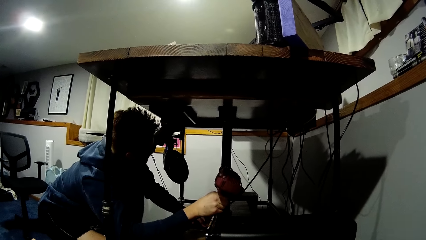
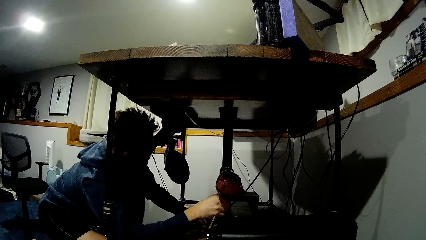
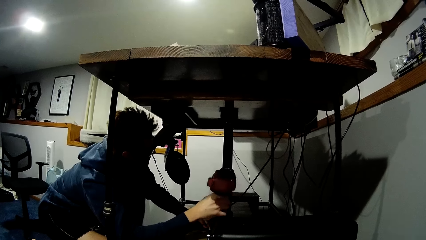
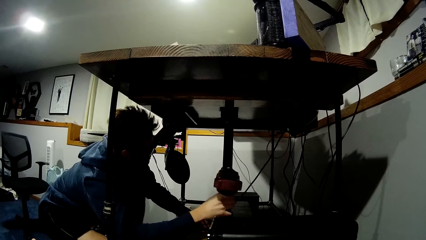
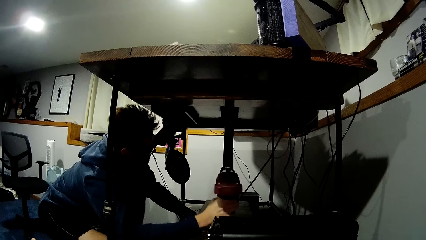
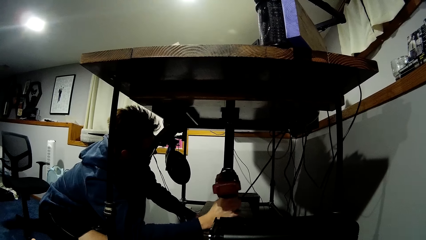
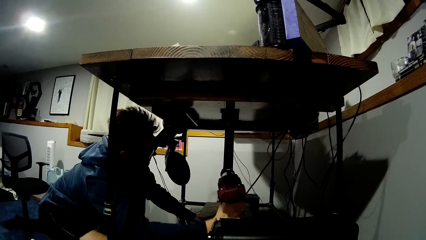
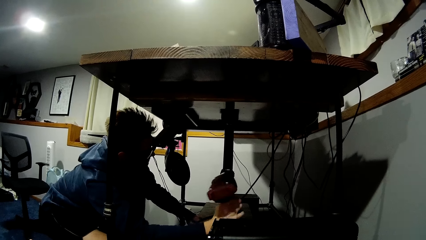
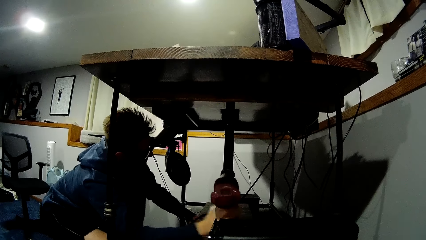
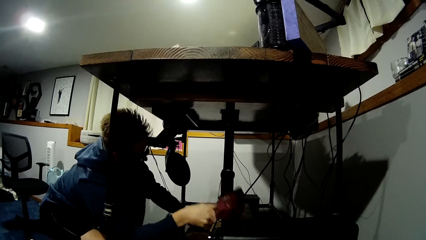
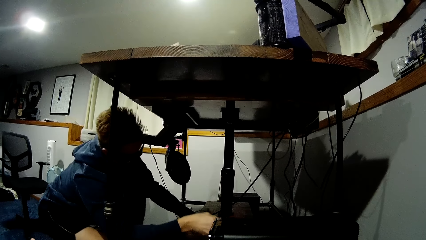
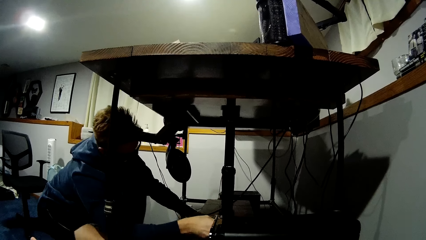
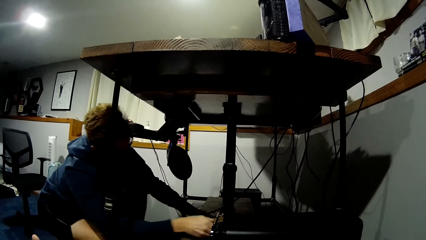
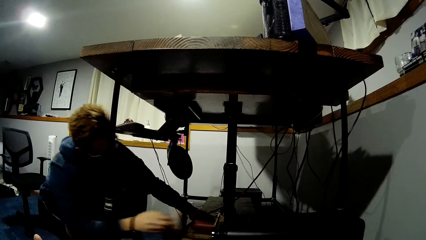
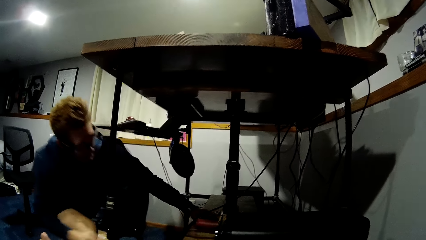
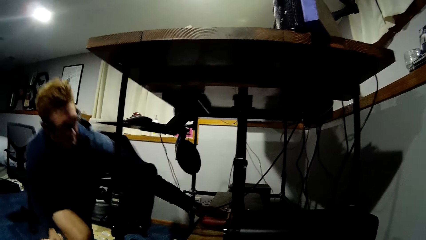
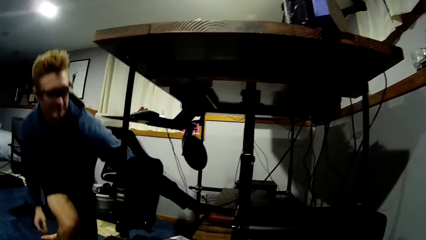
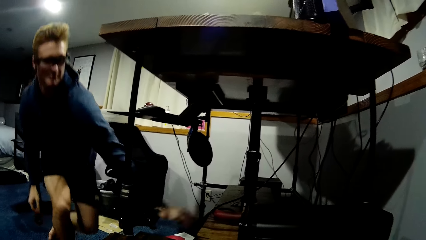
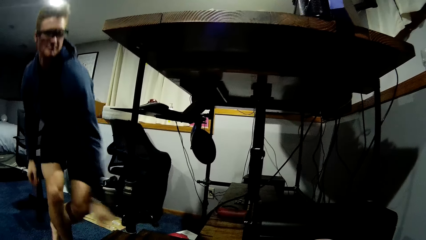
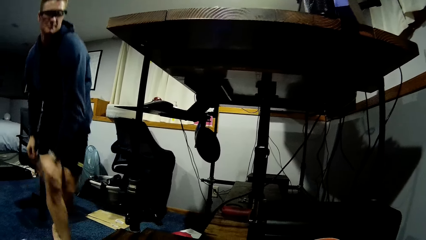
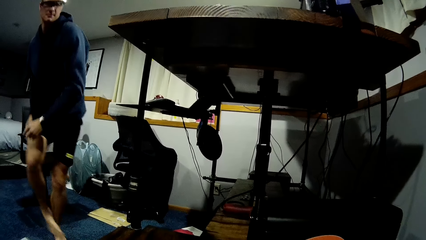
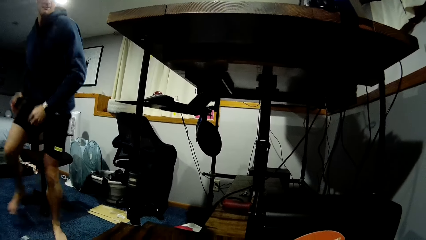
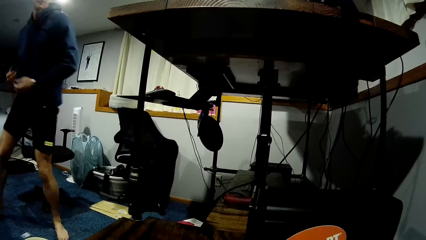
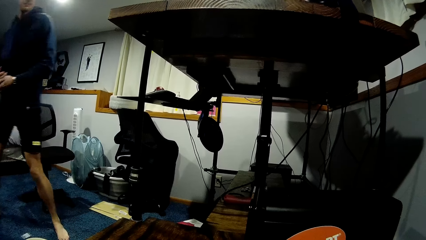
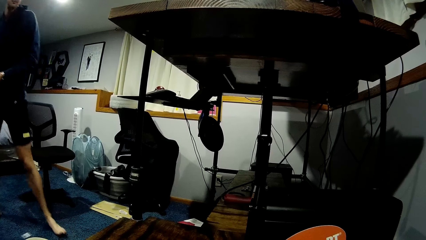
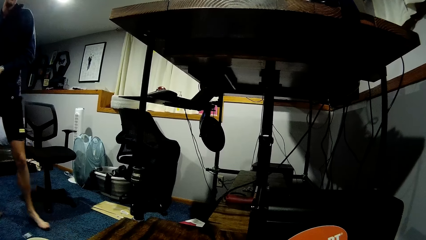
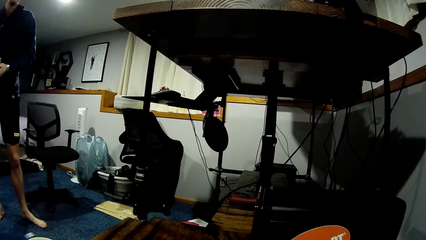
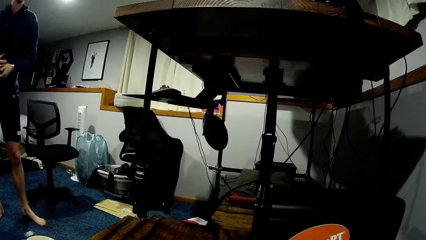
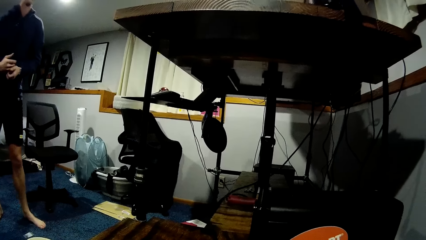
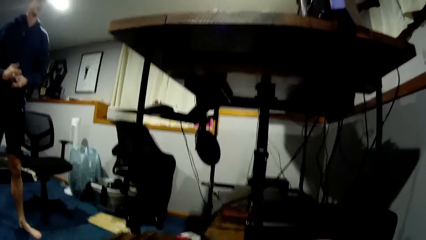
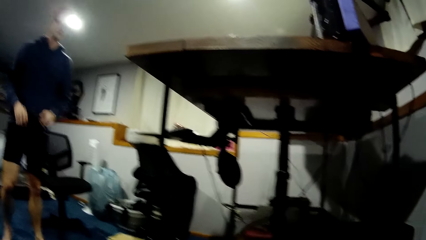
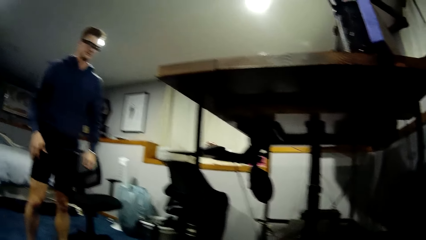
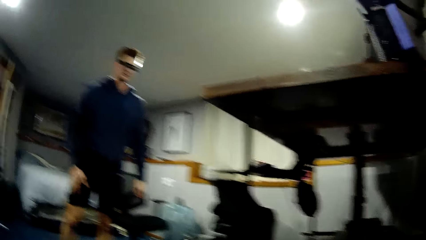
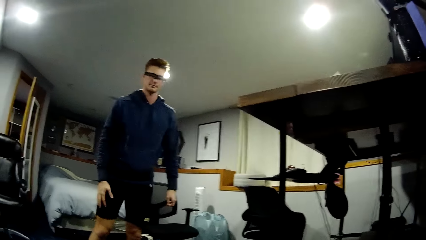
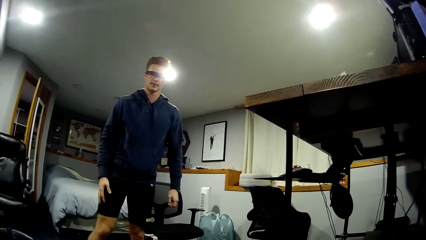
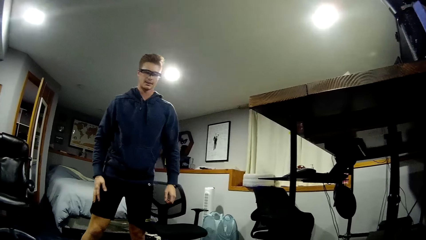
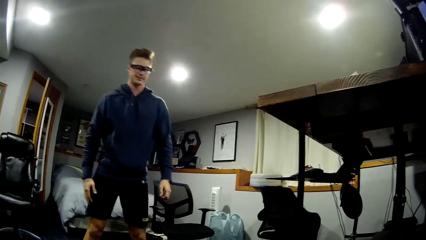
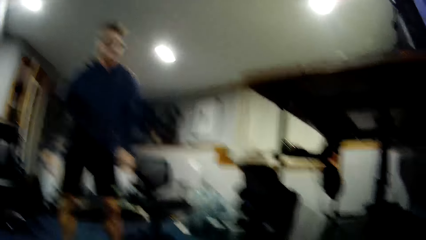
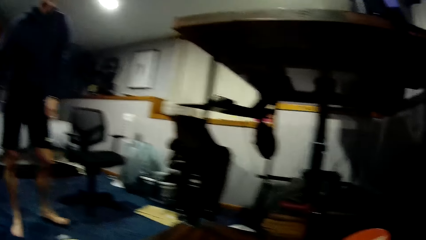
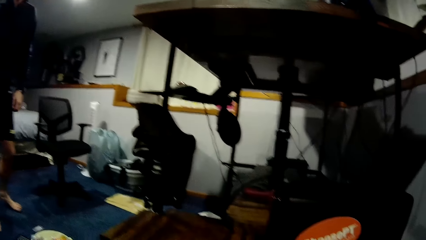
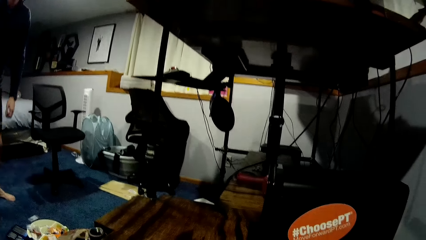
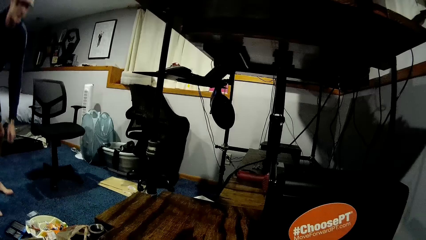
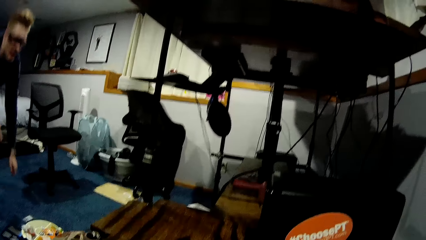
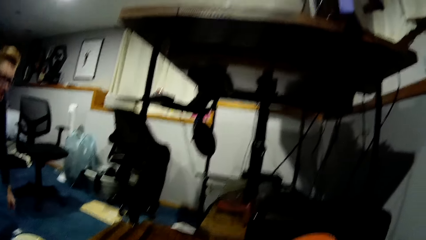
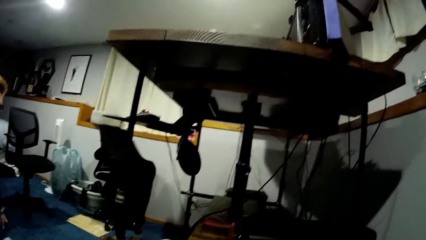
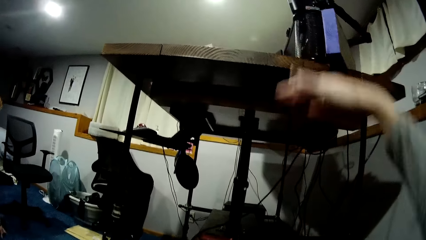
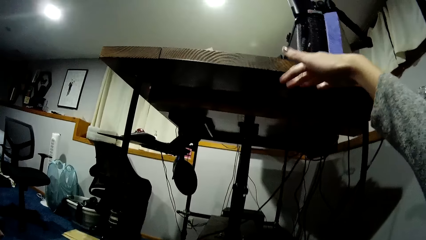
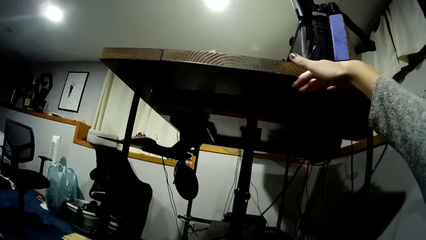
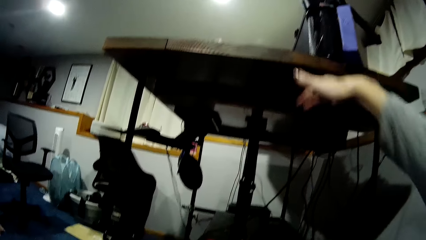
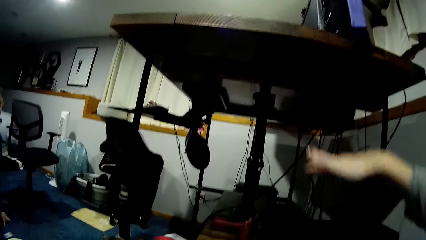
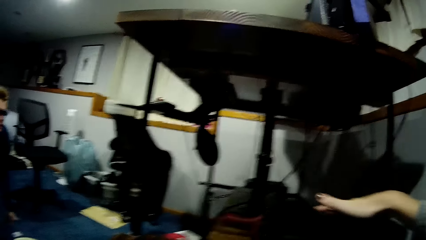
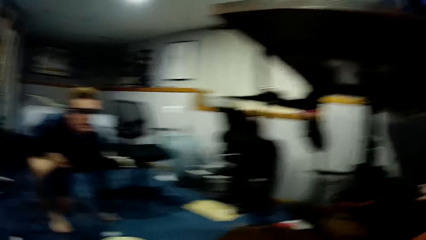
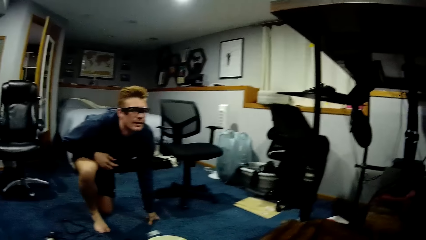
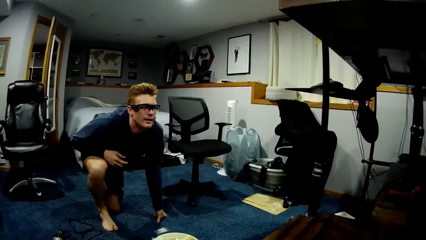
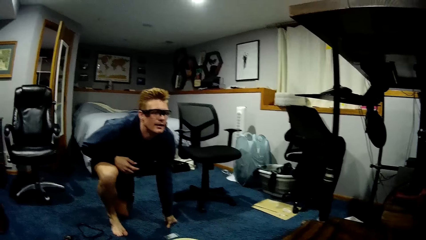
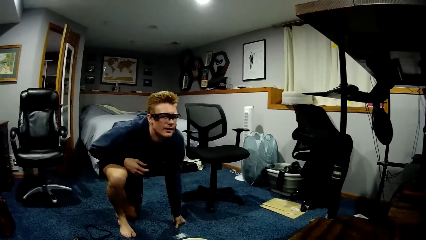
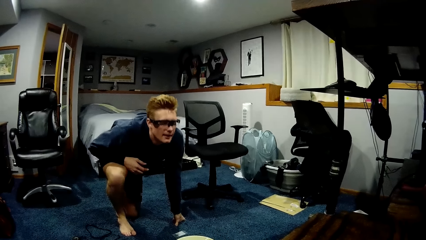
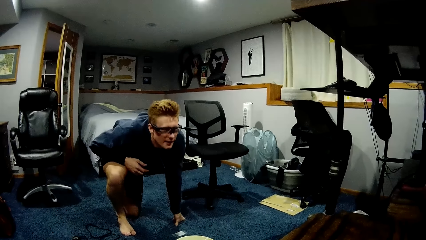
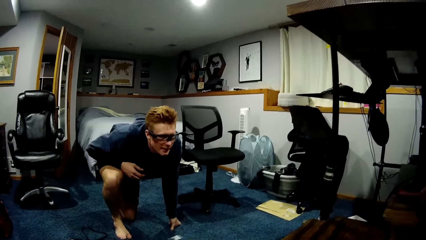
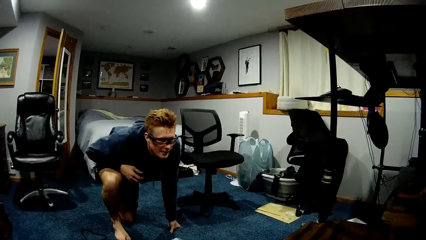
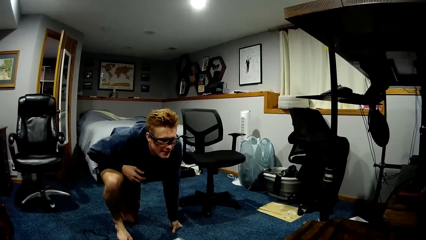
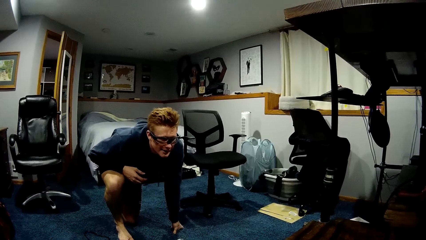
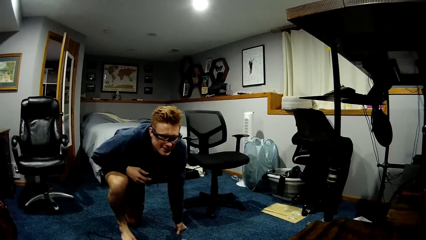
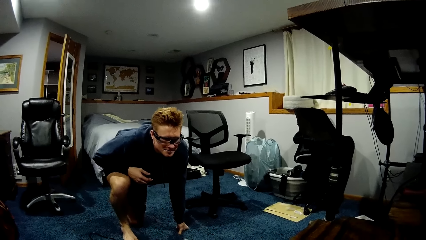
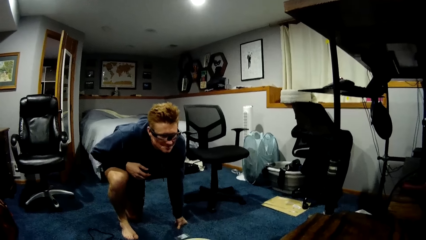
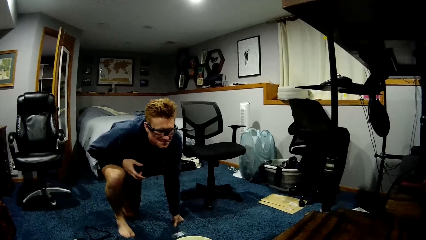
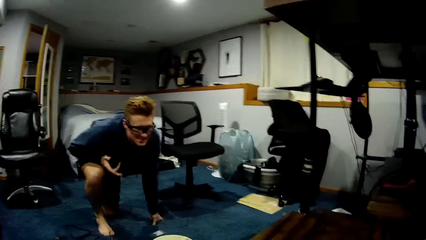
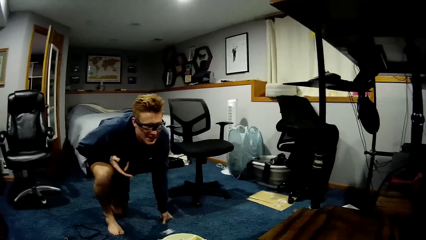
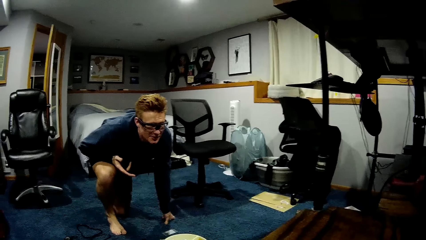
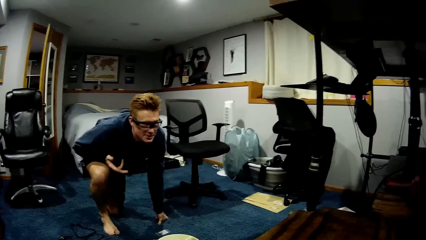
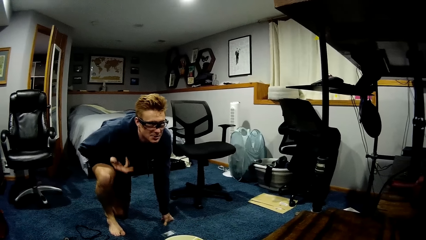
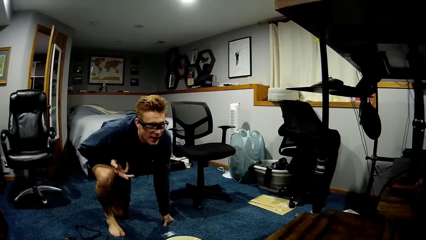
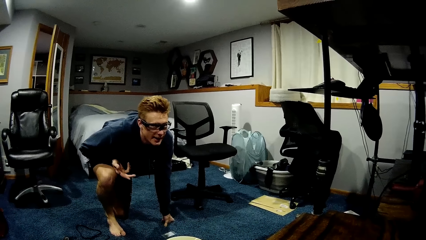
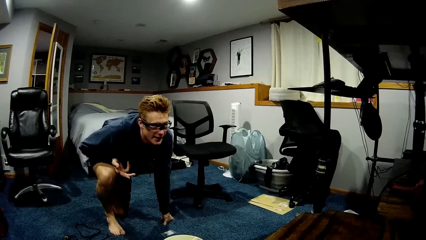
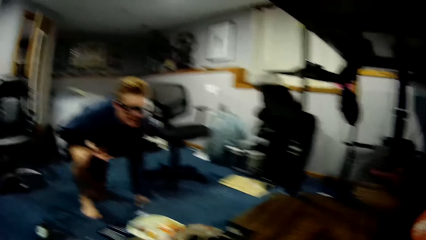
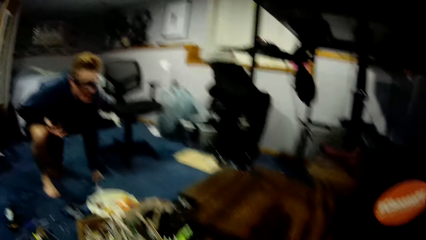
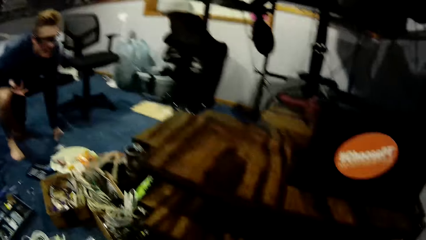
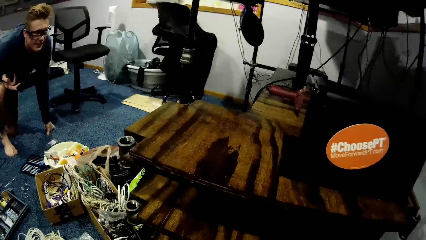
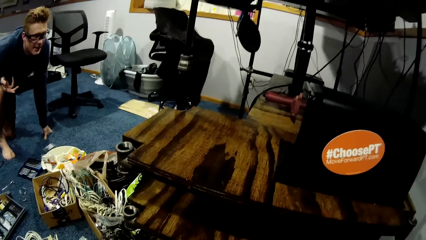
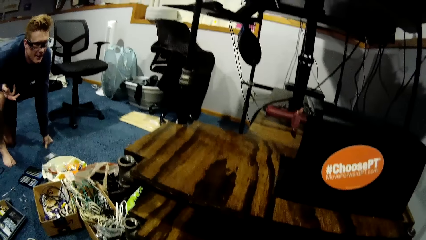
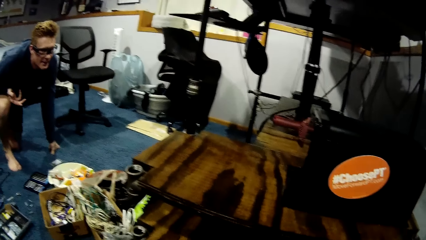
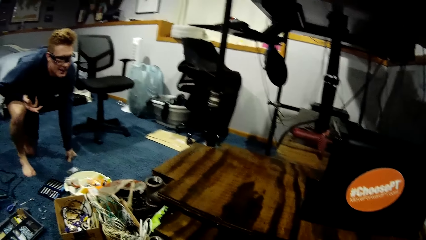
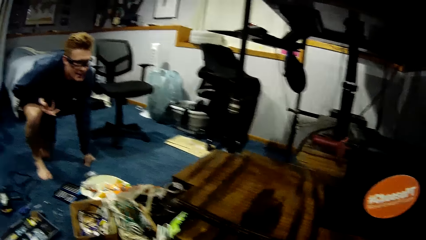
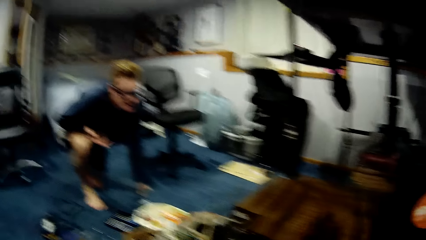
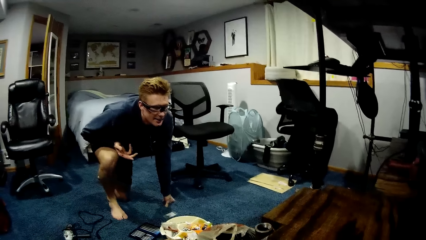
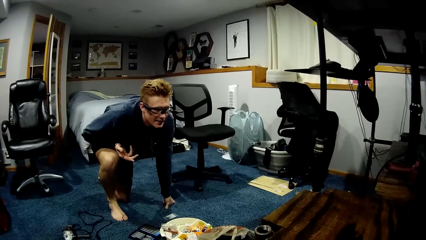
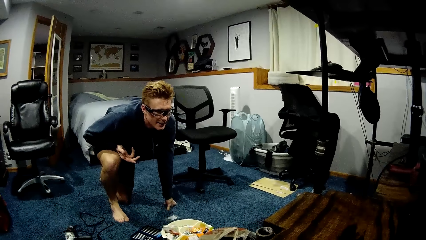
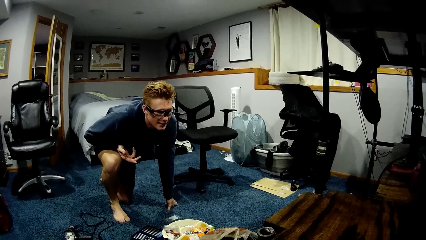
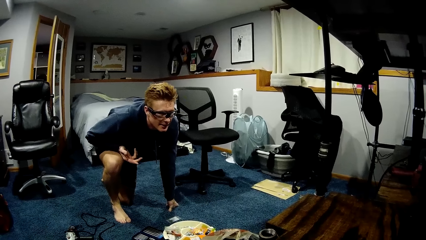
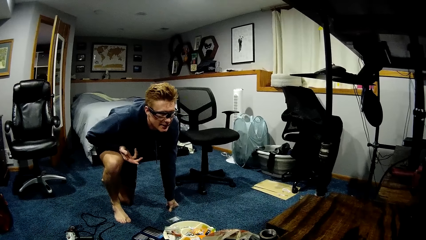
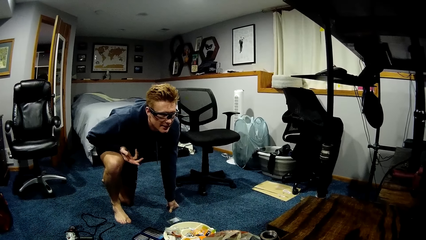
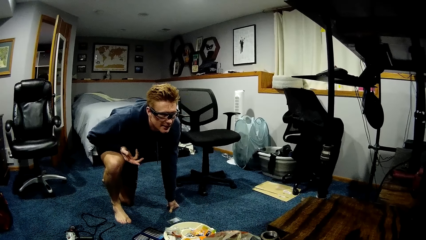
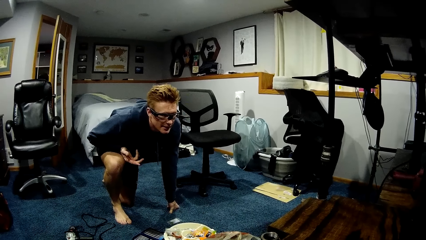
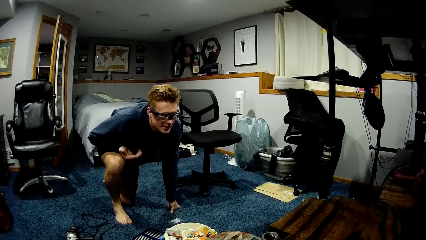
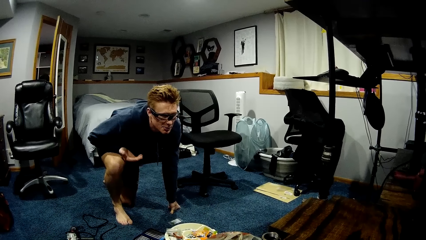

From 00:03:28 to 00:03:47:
The man puts the drill on the platform and stands. The camera wearer talks with the man. The man crouches, kneels down, and converses with the camera wearer.
